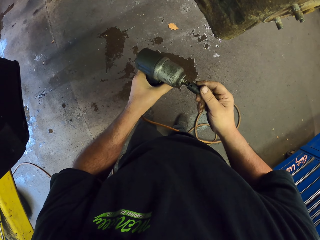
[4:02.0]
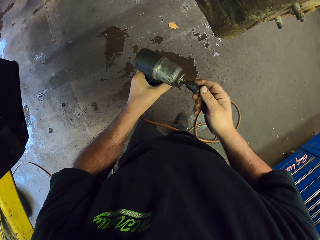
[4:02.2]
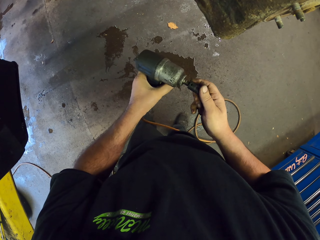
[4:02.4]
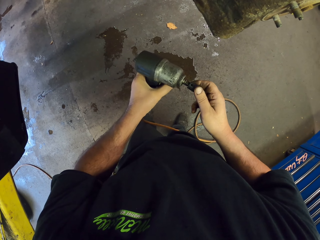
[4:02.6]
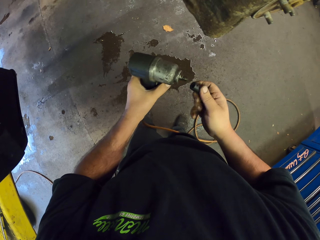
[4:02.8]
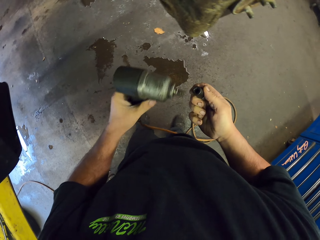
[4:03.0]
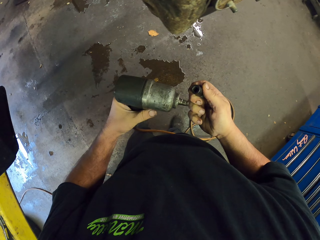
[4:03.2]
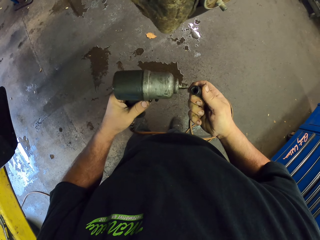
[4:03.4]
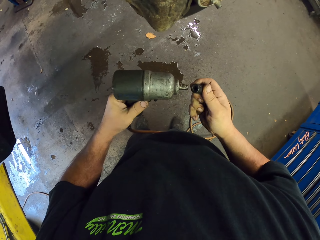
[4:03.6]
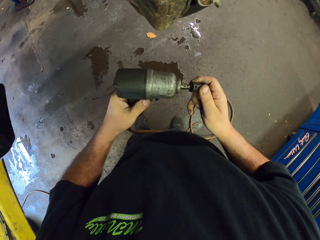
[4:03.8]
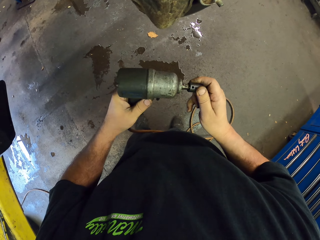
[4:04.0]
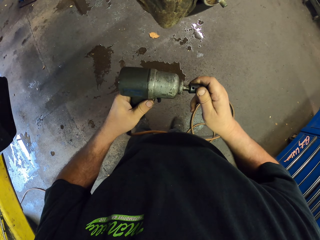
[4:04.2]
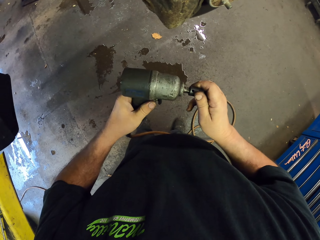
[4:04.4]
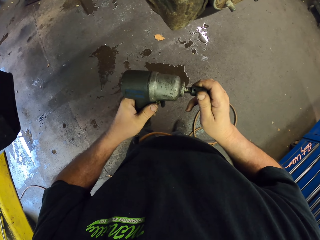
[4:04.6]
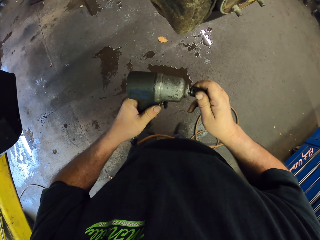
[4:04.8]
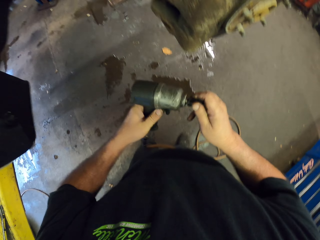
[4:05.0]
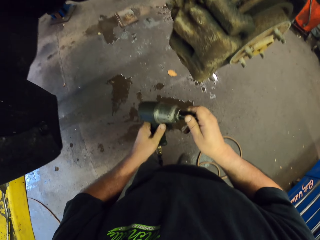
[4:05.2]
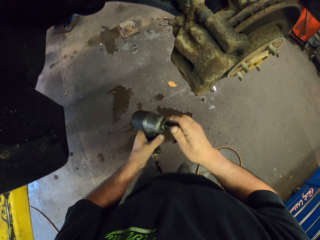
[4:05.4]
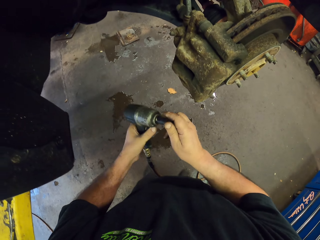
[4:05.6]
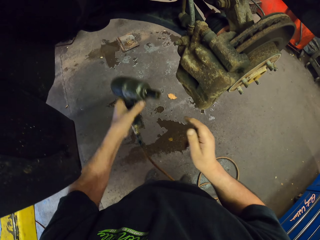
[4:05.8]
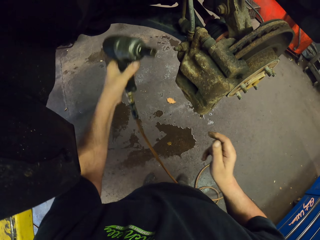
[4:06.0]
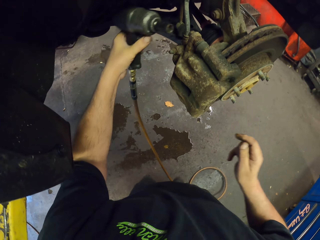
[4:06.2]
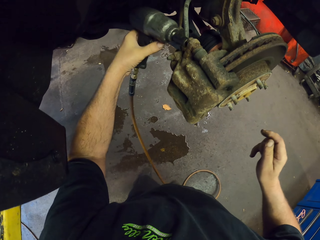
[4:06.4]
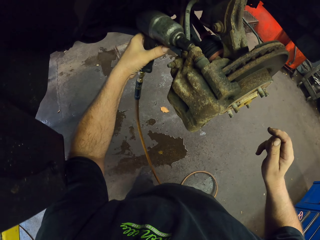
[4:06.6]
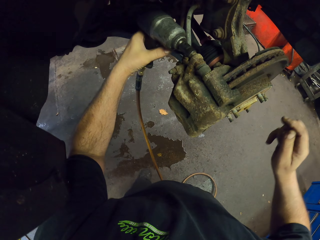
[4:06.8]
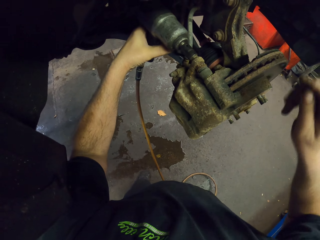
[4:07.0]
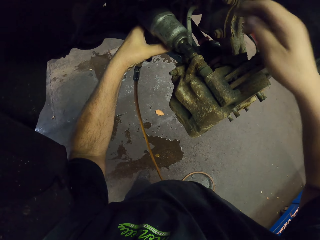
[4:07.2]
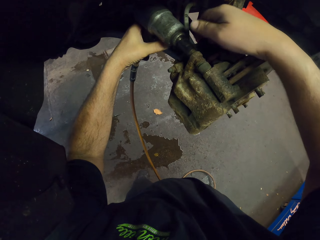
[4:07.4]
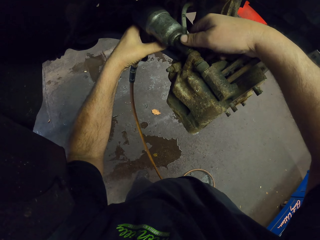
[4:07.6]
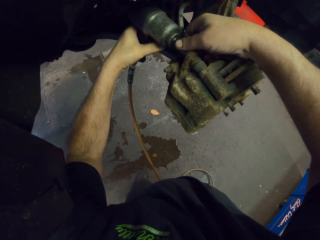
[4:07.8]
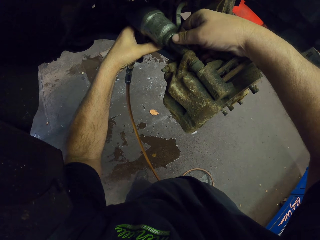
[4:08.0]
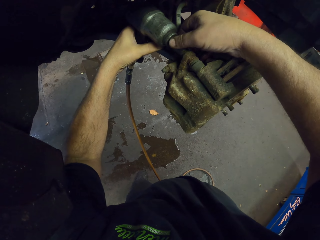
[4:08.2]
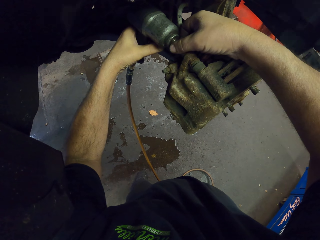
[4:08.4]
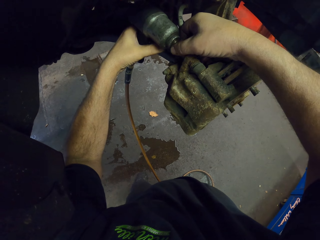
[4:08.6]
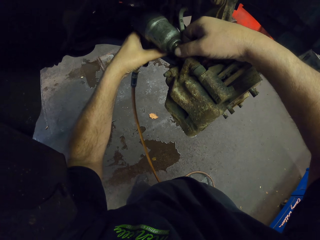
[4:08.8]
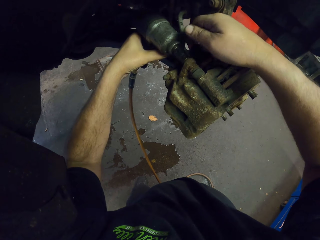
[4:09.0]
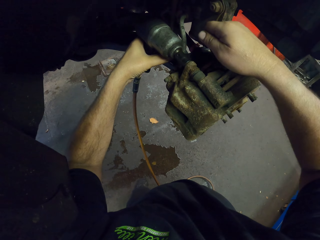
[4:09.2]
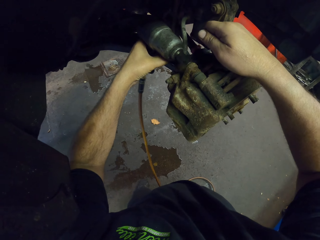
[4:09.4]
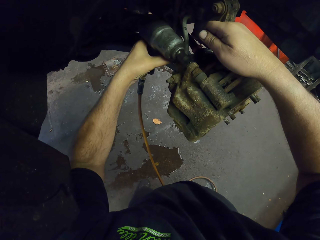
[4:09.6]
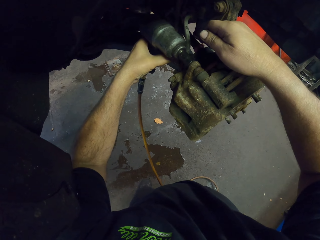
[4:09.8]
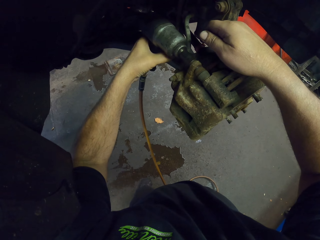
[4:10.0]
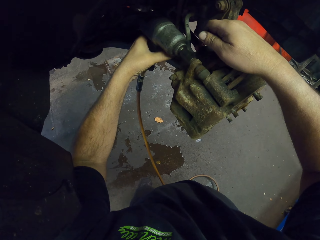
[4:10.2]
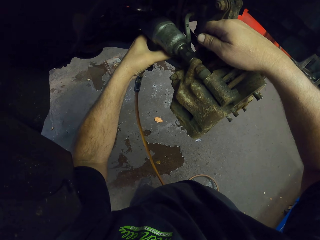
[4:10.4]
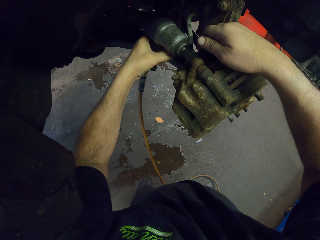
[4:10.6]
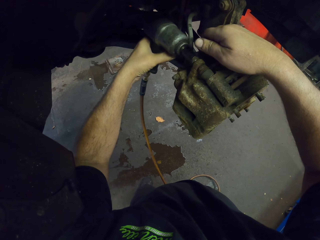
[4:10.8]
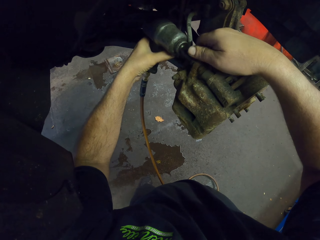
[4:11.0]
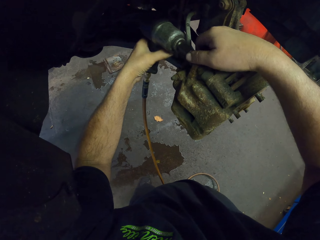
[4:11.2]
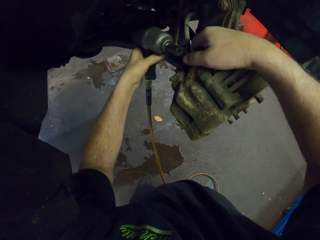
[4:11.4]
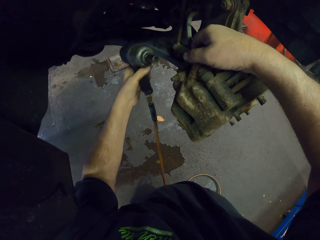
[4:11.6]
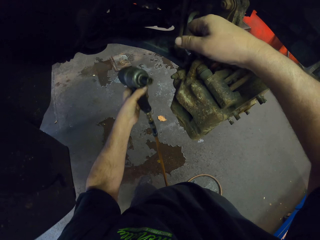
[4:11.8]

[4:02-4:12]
The camera wearer removes a nut from the wheel hub.

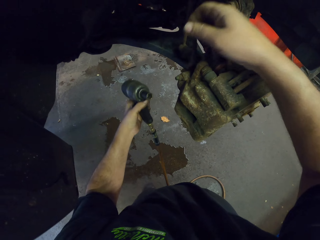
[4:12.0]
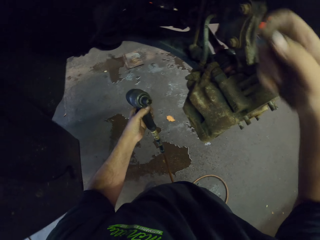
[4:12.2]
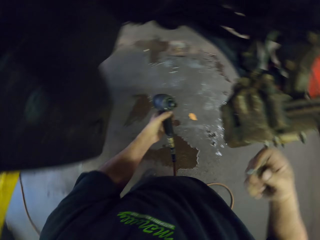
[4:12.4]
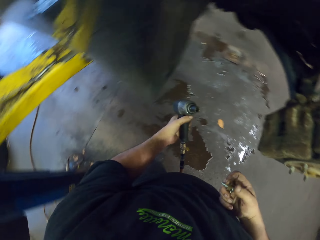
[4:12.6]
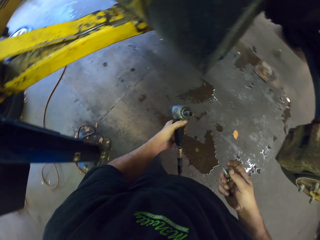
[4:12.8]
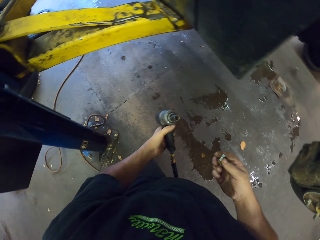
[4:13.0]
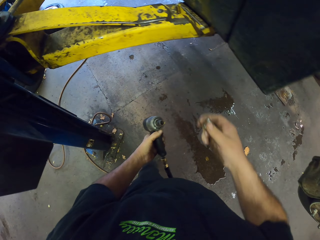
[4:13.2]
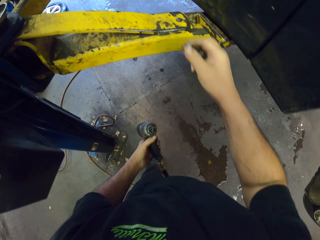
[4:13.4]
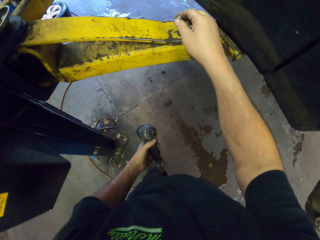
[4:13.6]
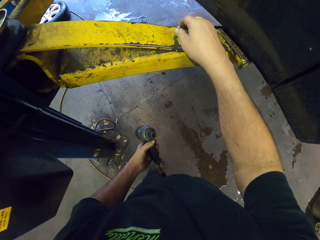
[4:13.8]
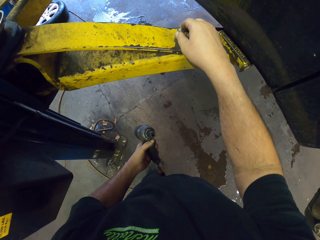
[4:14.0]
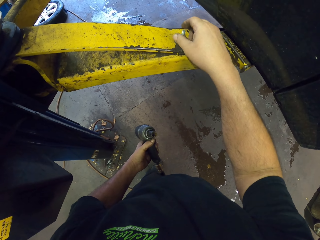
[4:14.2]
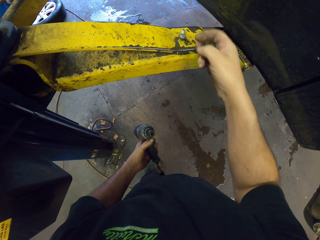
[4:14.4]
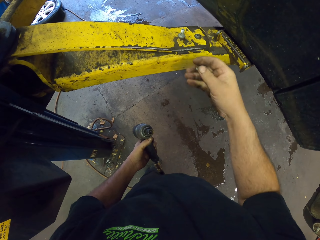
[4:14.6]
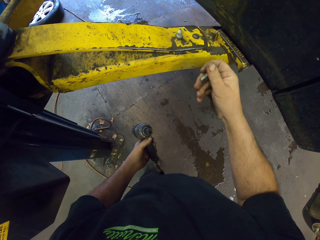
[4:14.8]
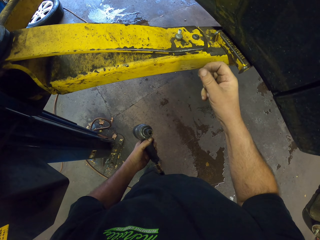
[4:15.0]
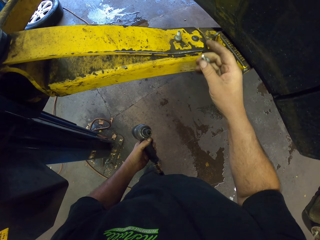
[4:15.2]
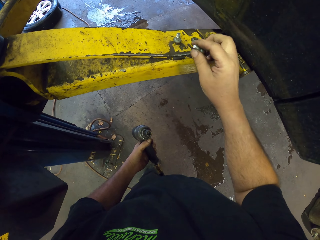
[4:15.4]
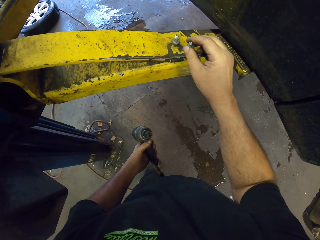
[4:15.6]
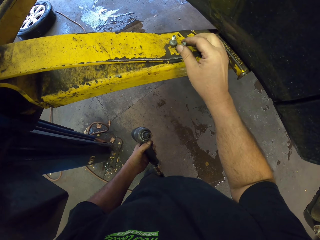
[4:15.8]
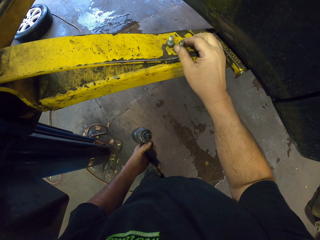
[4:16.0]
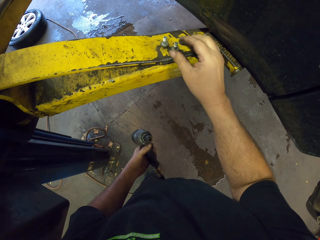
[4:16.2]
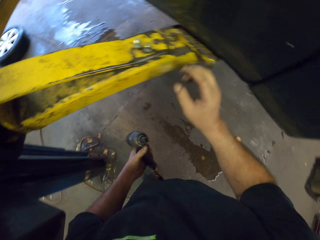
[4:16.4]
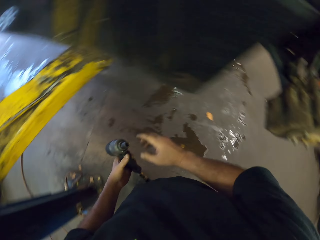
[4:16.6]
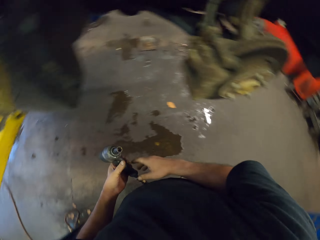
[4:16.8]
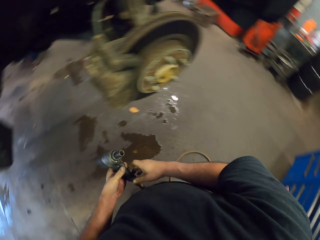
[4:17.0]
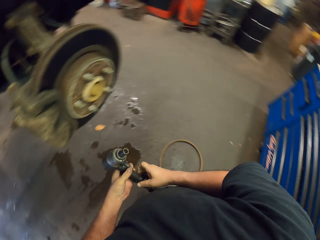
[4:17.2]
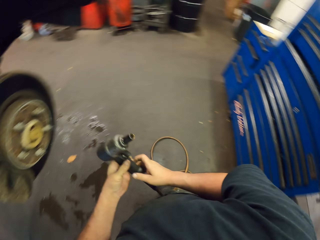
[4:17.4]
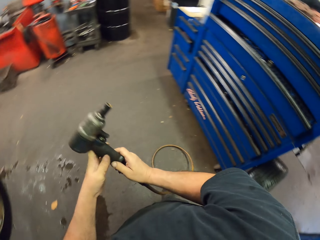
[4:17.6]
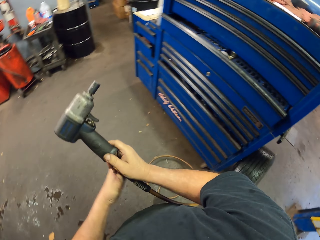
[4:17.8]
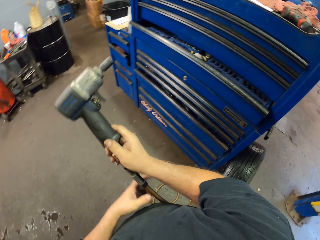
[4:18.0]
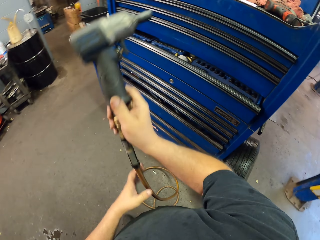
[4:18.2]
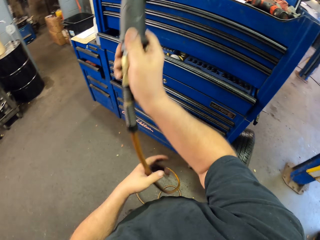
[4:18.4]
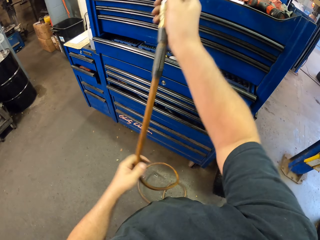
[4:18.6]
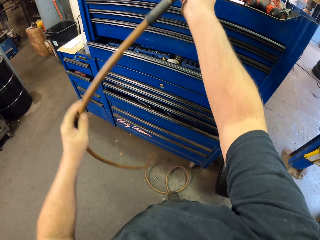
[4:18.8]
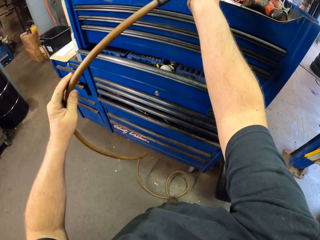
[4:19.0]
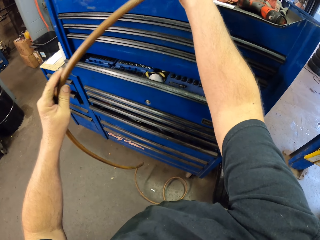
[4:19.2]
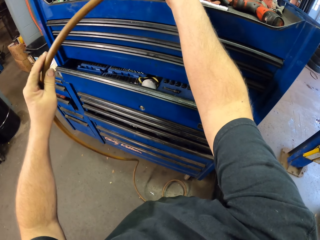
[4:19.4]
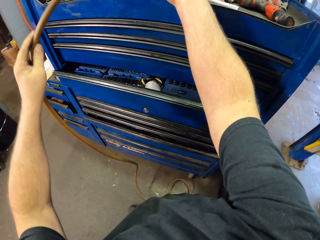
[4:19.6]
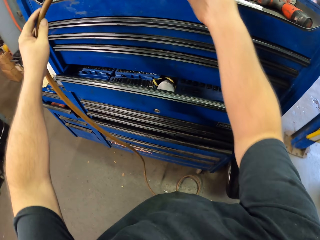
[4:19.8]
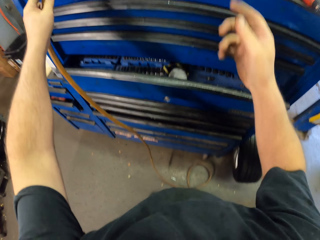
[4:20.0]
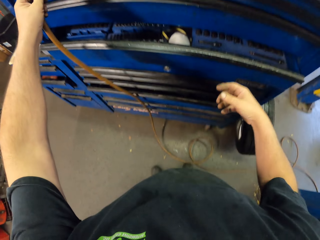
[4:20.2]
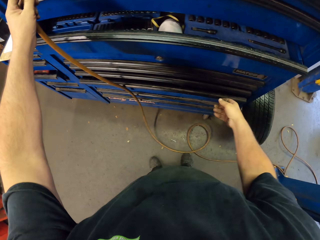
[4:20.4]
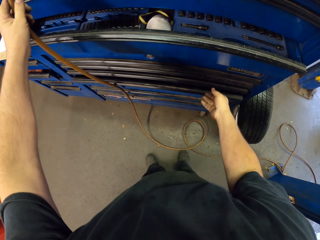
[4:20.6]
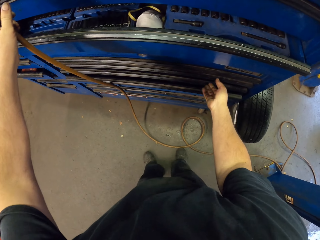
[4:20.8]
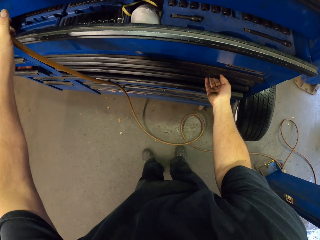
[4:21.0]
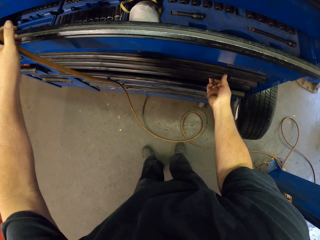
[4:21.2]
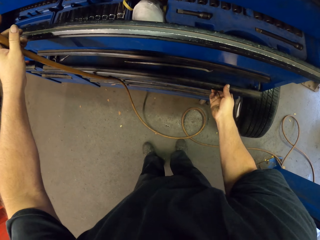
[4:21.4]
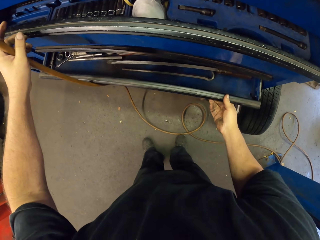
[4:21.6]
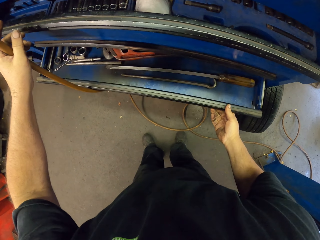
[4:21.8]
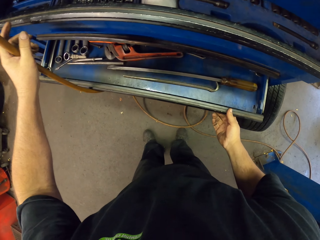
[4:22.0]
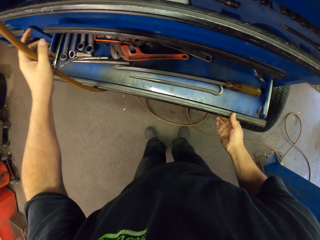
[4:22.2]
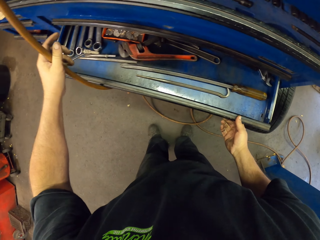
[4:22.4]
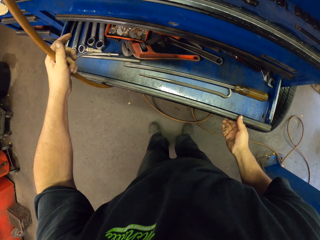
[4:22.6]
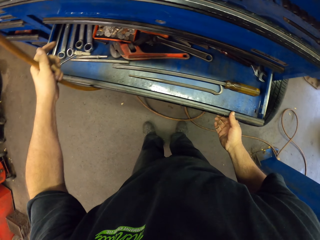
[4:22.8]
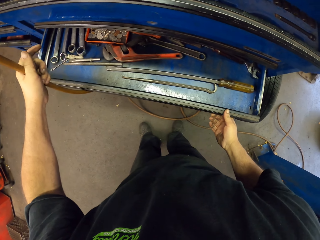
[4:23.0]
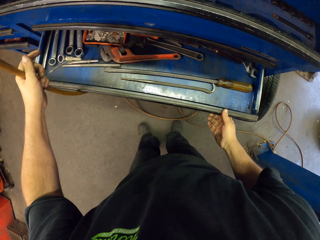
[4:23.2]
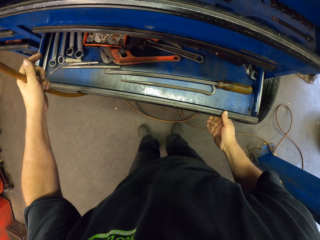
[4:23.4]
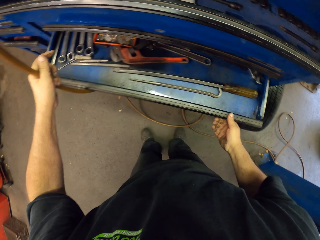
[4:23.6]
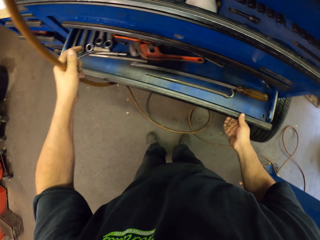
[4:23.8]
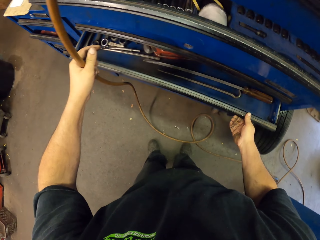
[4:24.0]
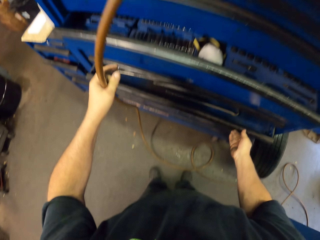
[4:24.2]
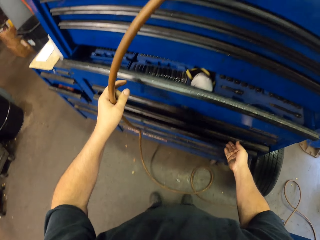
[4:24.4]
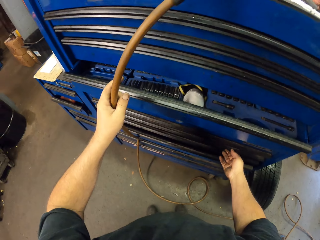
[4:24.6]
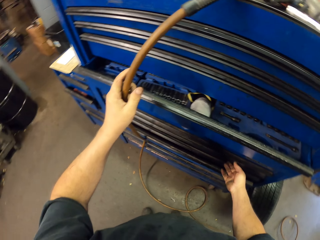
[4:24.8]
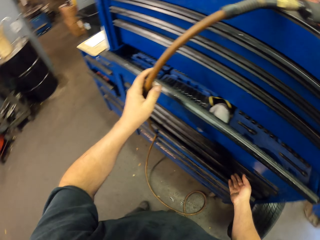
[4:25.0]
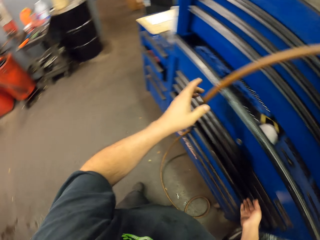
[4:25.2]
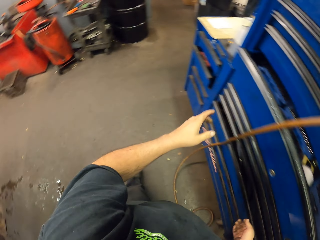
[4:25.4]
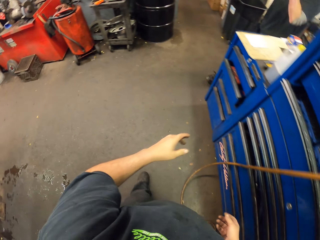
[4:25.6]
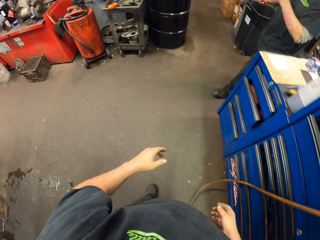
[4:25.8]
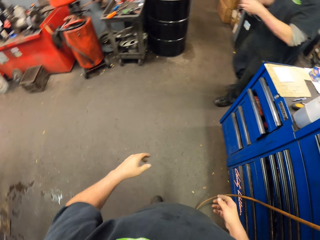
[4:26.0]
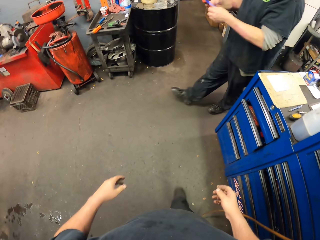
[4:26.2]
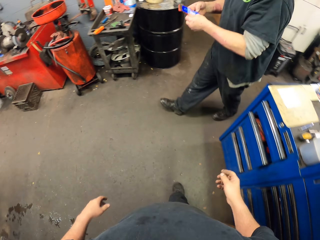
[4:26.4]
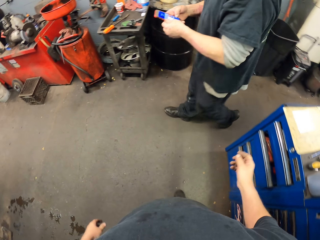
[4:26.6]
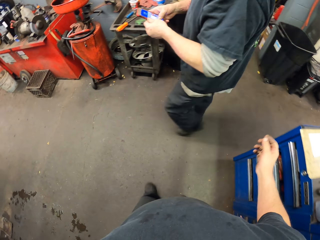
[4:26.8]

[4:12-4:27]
The camera wearer puts the nut on a metal stand. They put the drill on the cupboard. They open the drawer. They close the drawer.
